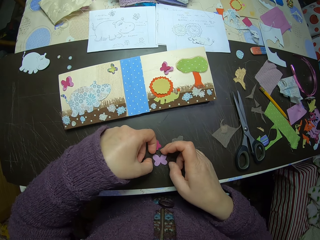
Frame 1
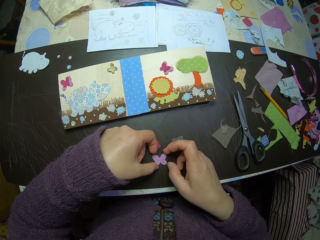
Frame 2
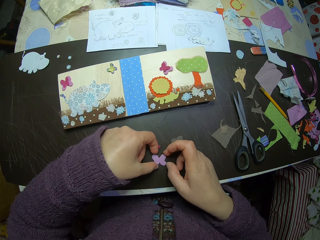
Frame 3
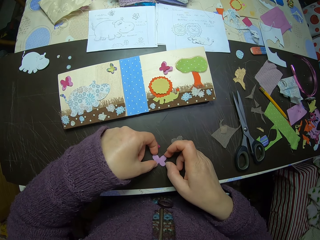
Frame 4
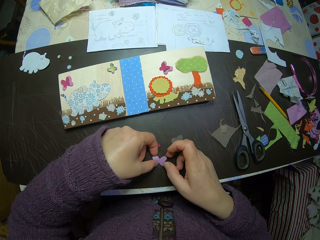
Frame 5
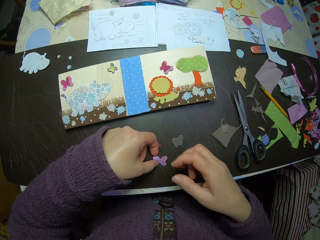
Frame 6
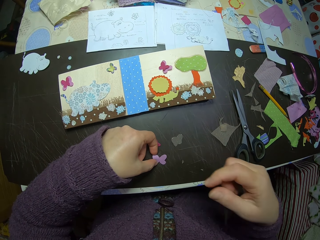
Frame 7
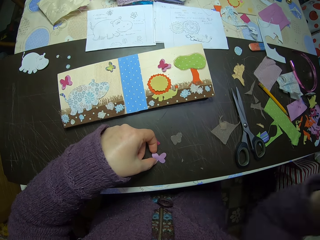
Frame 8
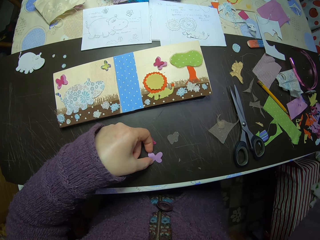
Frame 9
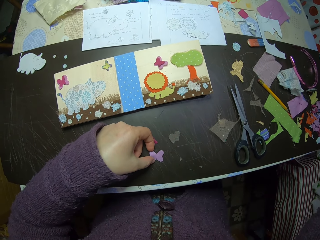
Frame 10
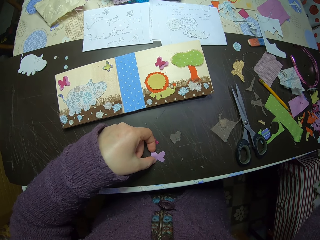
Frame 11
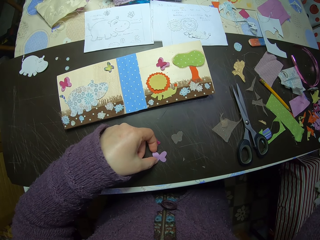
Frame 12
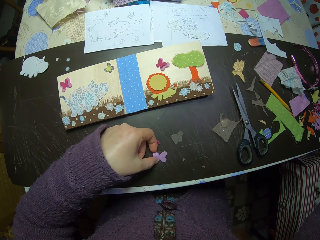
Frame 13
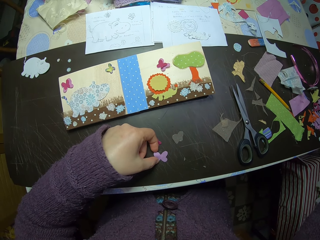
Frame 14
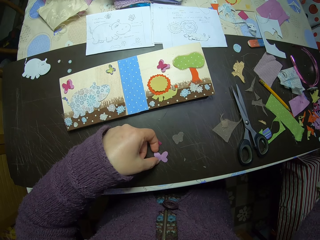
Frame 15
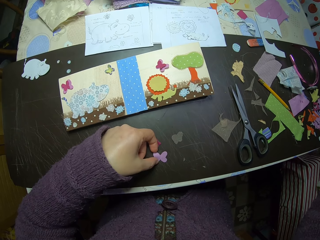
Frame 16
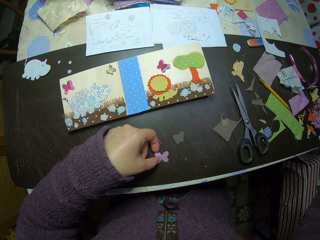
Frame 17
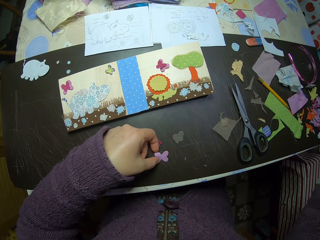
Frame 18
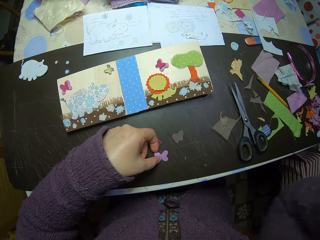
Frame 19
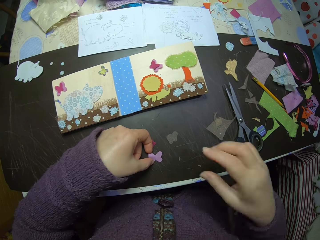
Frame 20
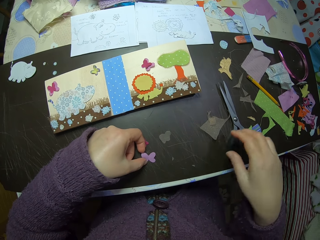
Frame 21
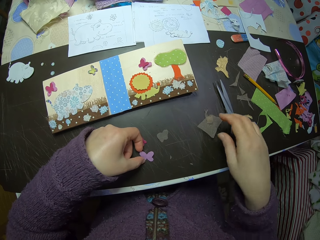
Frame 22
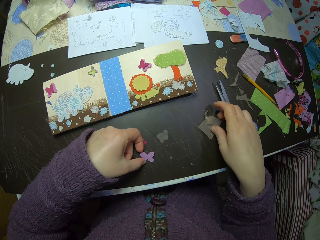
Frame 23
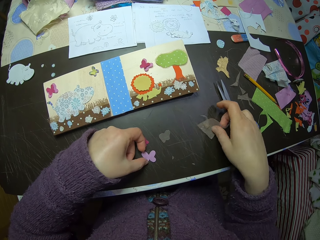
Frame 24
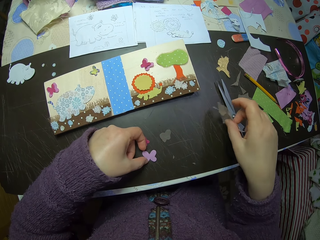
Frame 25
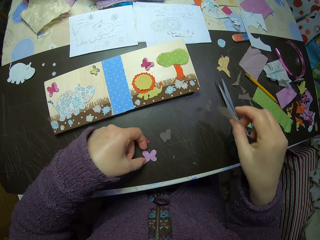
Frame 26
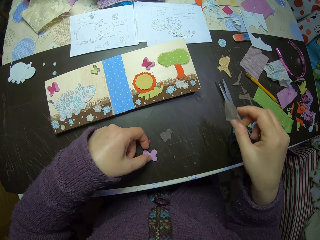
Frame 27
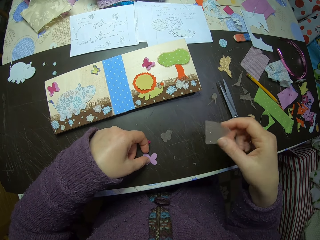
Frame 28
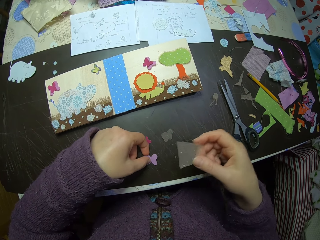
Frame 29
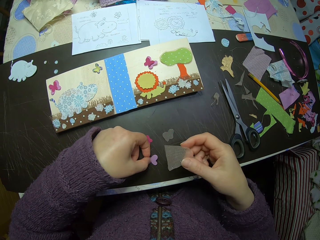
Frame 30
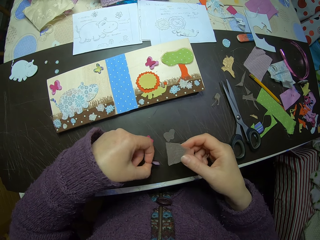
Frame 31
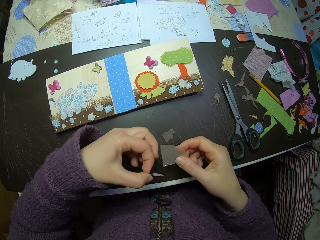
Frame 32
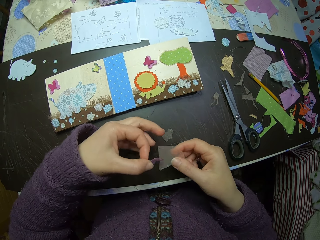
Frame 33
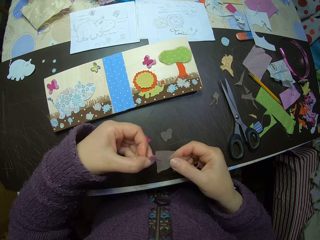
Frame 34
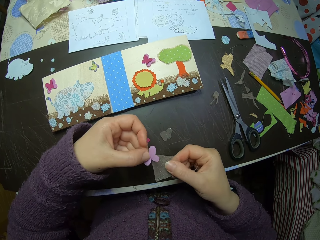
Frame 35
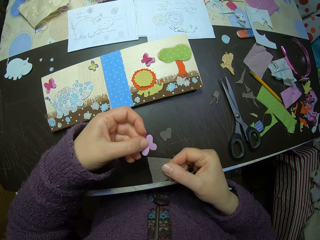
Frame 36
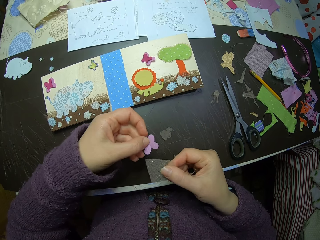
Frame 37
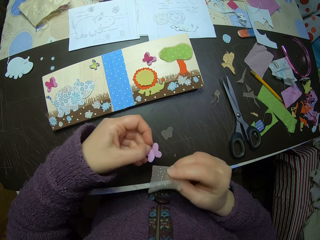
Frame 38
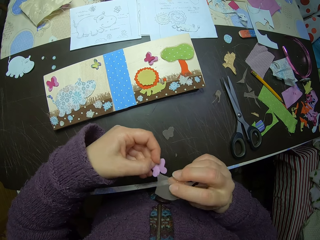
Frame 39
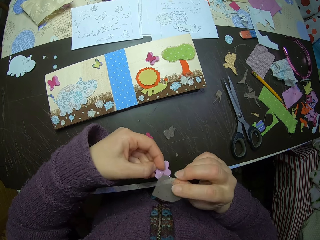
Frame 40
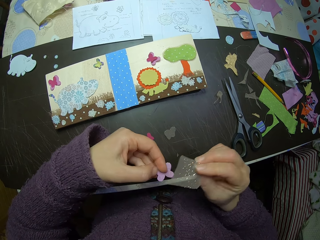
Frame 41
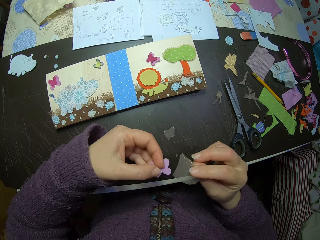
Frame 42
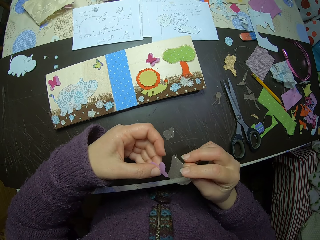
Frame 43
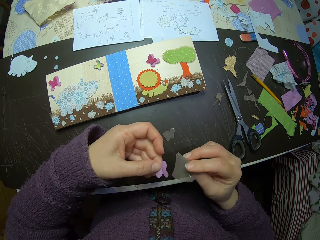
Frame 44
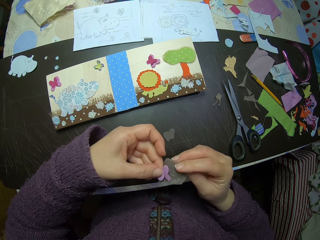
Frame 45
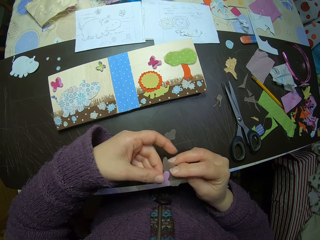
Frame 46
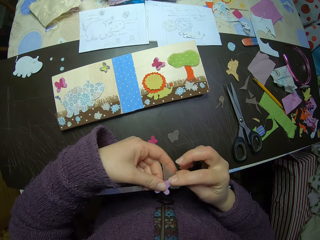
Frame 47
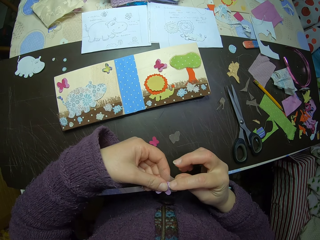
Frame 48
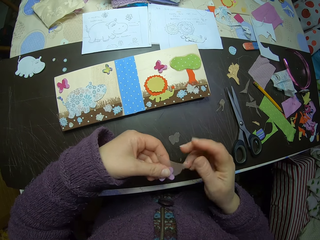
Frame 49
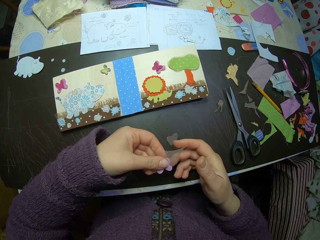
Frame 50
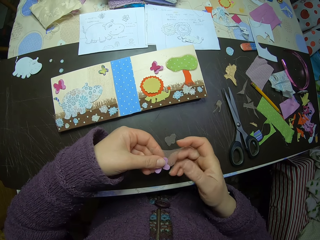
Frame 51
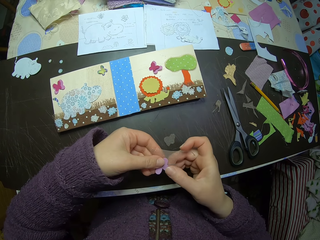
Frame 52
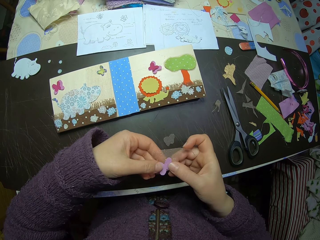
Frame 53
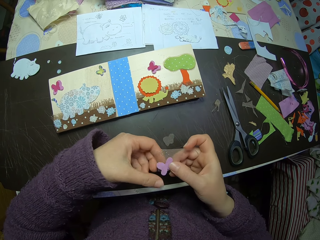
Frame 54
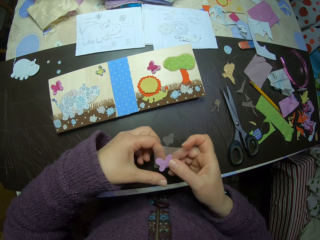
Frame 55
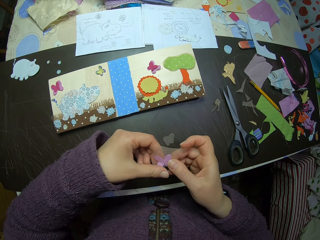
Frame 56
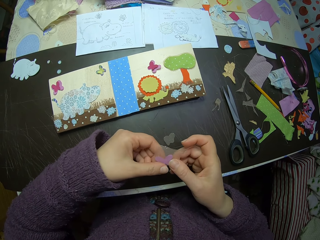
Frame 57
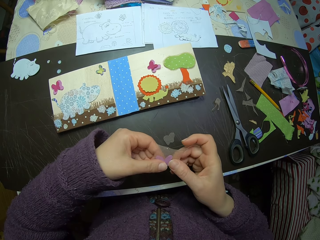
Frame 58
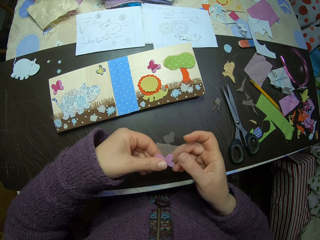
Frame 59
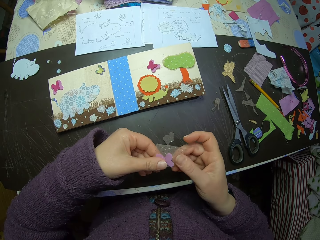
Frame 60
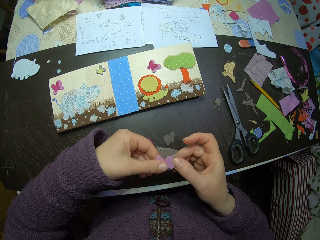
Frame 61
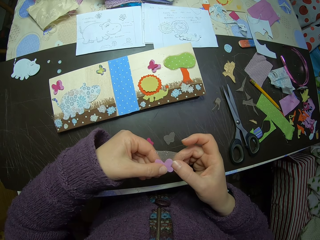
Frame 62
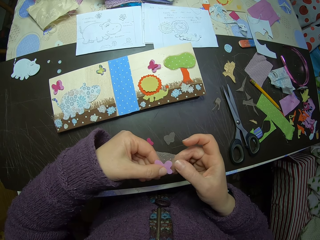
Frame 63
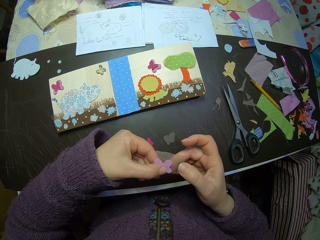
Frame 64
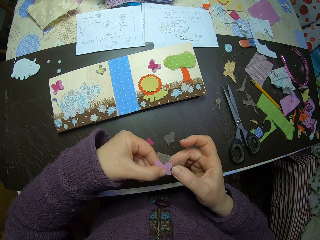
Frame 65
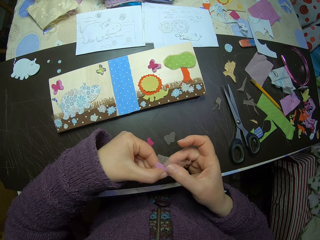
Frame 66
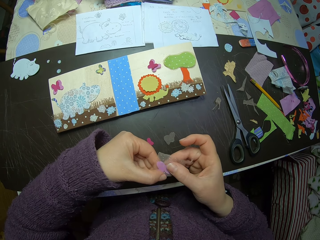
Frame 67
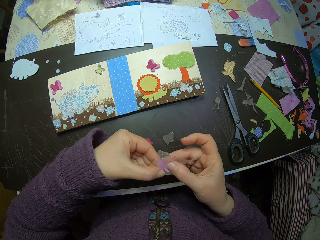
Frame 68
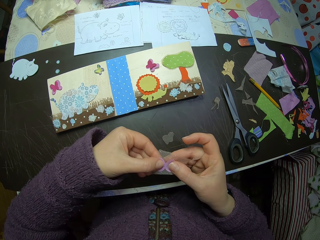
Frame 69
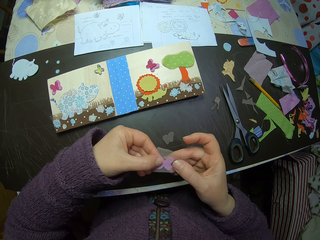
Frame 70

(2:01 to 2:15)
The camera wearer touches a camera. They pick the fiber material on the table. They take a piece of the colorless paper. They fold the sticker with the paper. They put the butterfly shaped paper on the fiber material.

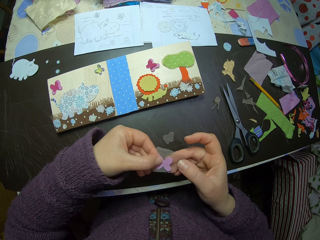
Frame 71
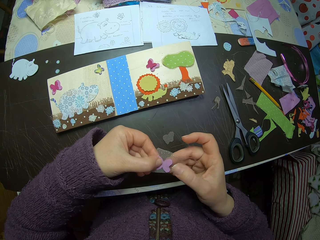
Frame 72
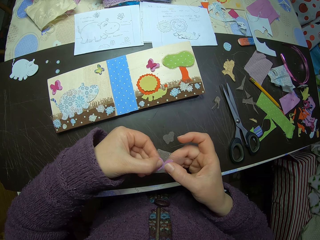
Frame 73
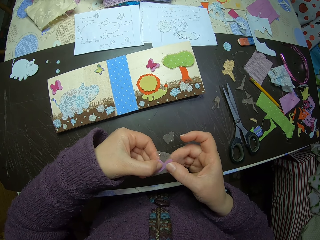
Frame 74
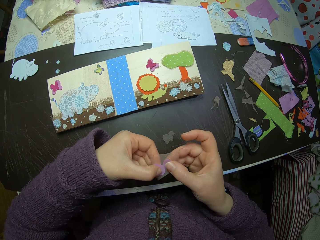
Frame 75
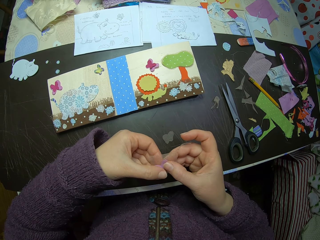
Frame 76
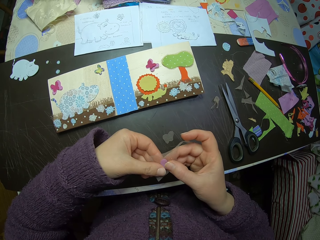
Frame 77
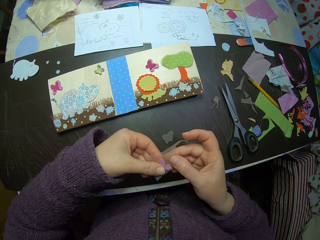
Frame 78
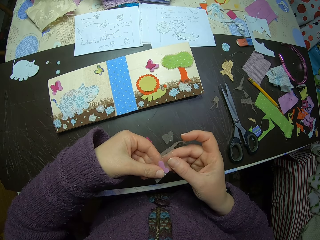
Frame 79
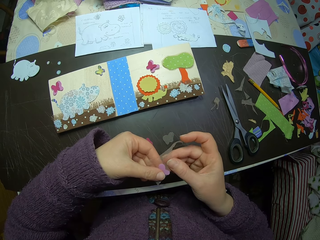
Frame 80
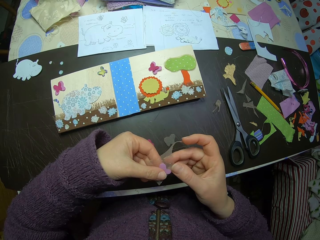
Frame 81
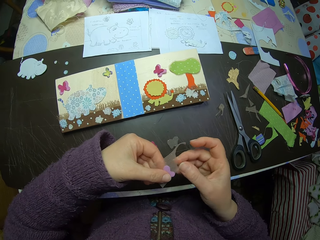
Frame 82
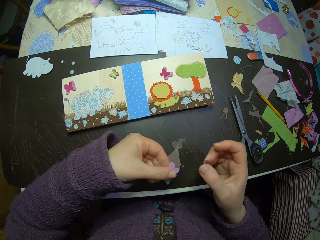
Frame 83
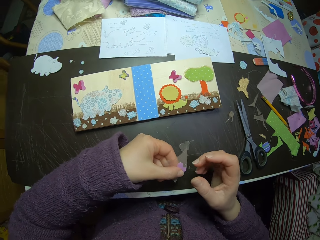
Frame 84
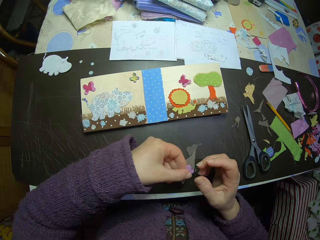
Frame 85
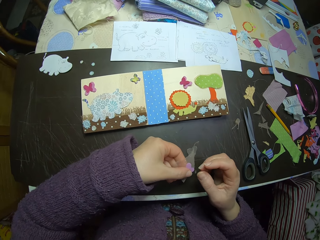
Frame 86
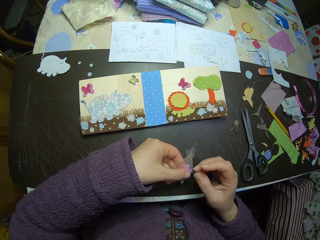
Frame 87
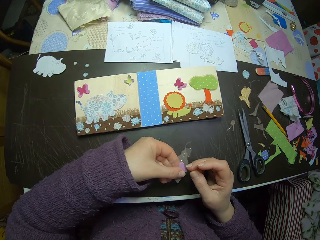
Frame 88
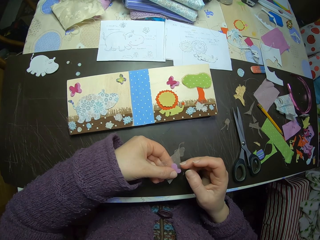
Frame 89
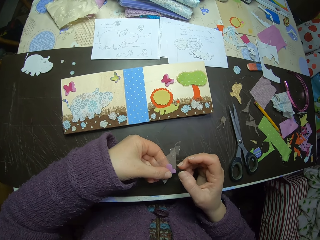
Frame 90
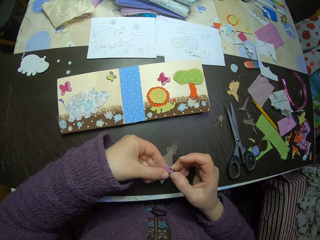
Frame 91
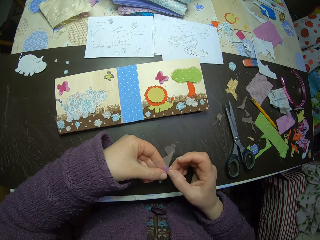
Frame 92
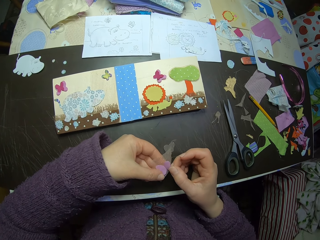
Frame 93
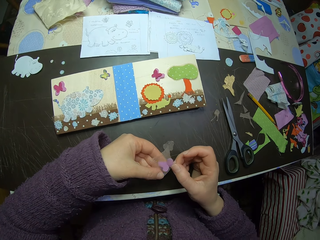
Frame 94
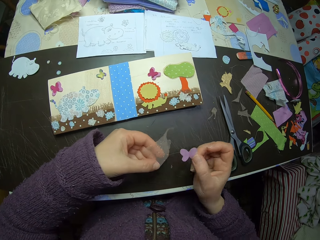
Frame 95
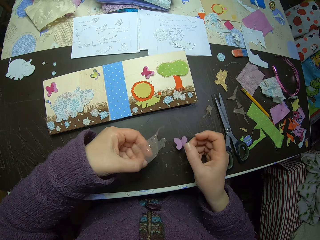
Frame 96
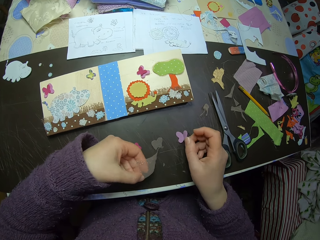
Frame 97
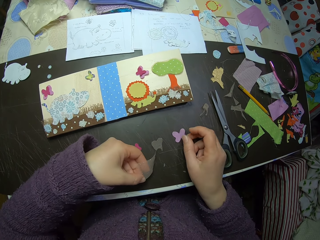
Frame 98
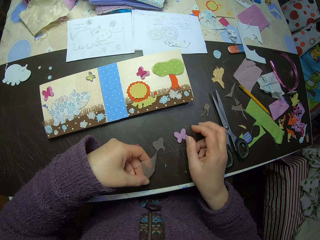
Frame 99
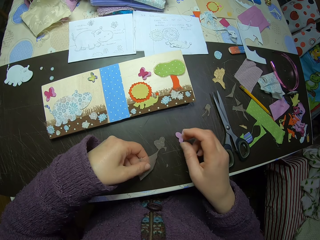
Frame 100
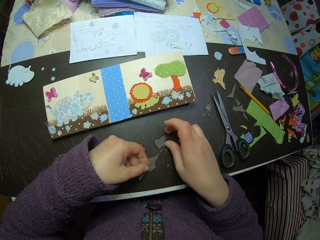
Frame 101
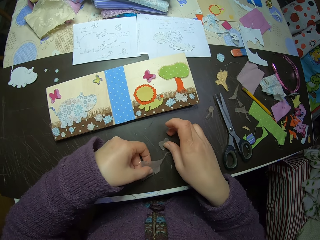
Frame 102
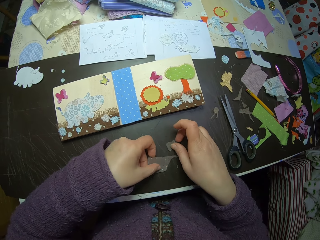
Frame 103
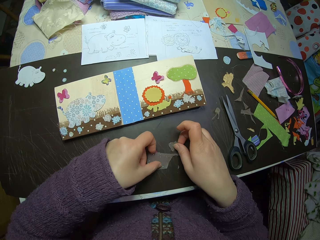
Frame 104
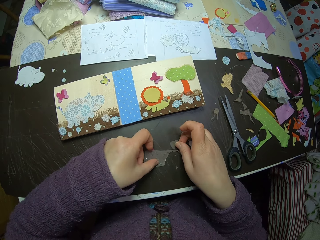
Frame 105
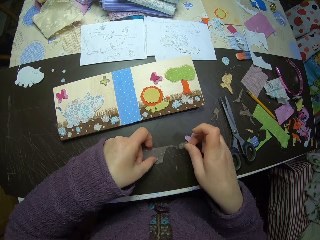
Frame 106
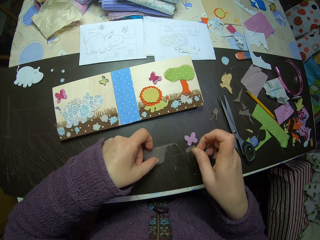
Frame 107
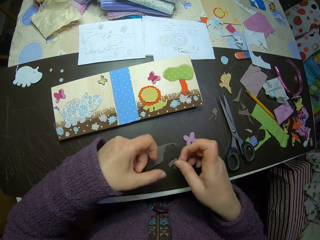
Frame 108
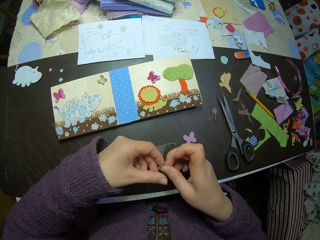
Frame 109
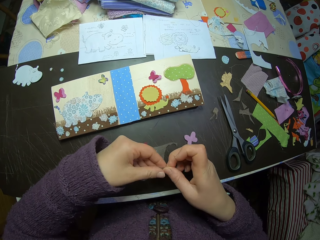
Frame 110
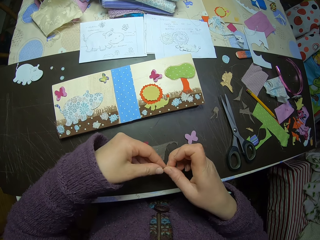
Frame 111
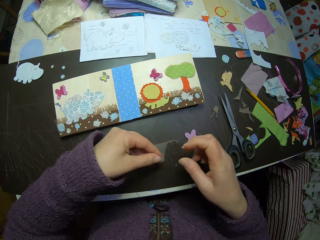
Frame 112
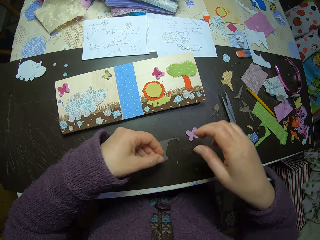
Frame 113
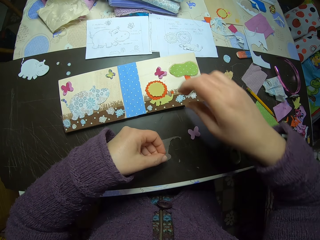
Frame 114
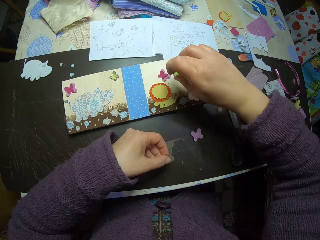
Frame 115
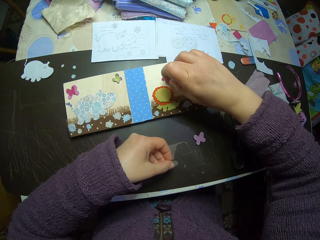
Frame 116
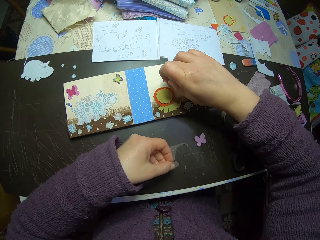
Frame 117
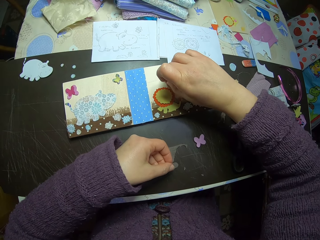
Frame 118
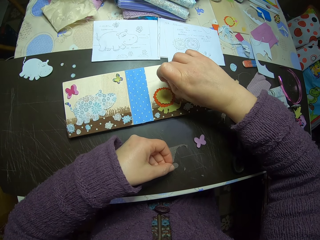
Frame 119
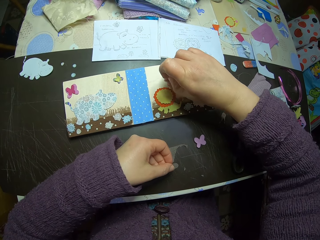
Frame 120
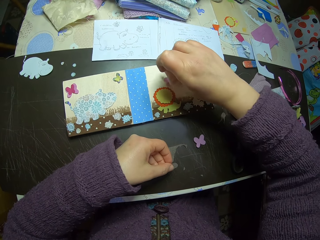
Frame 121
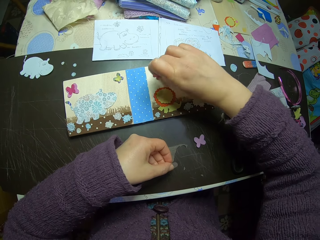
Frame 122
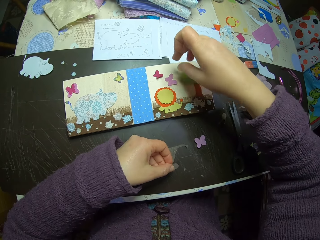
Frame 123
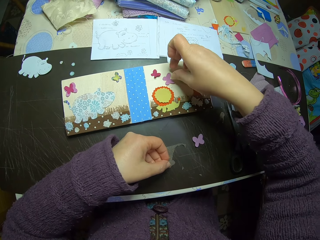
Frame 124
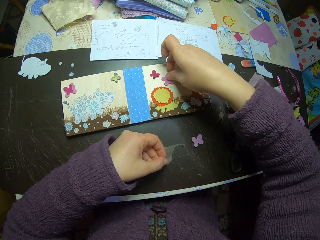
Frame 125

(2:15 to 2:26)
The camera wearer drops the butterfly shaped paper on the table. They pick the butterfly shaped fiber material on the table. They move a butterfly shaped paper from the table.
